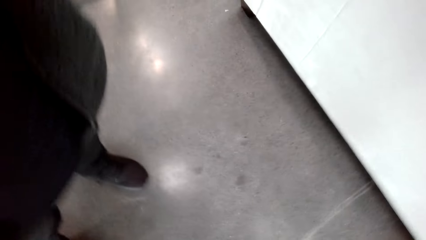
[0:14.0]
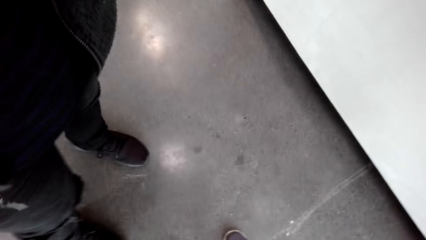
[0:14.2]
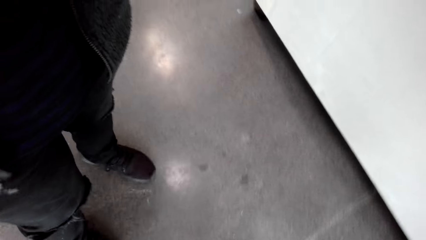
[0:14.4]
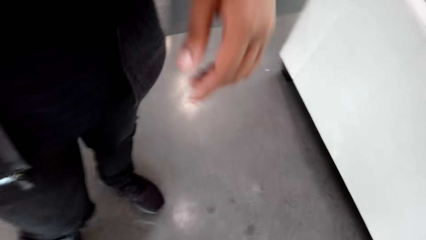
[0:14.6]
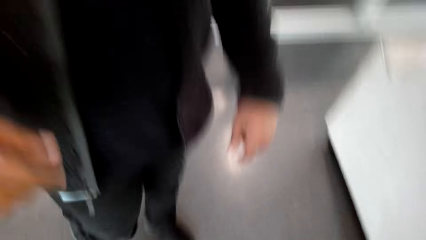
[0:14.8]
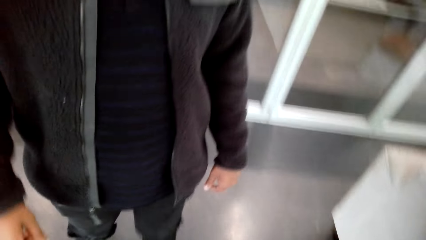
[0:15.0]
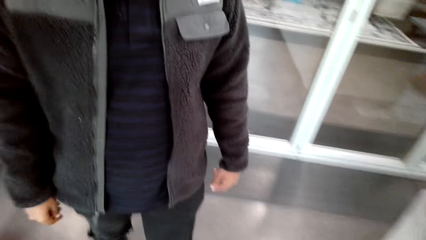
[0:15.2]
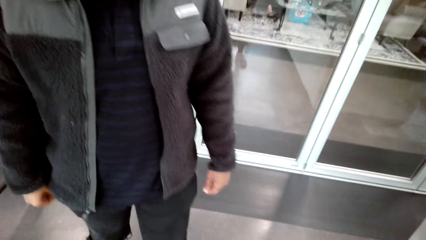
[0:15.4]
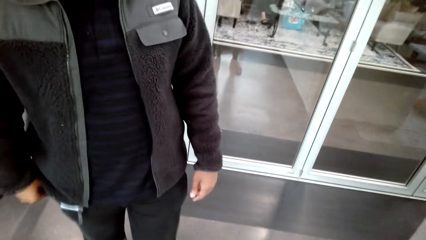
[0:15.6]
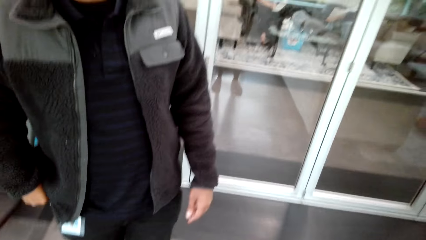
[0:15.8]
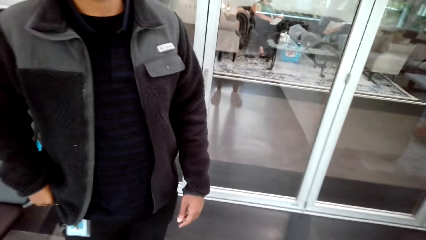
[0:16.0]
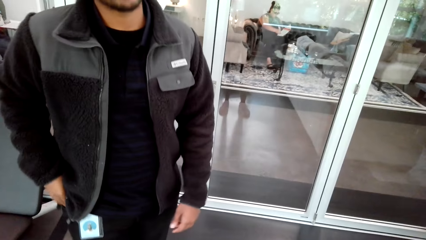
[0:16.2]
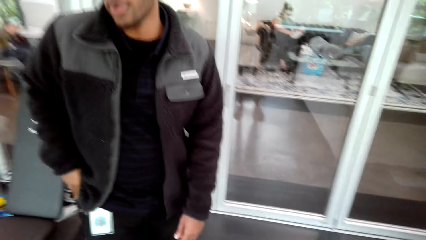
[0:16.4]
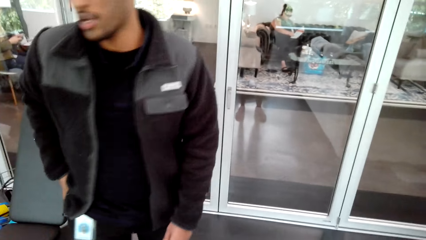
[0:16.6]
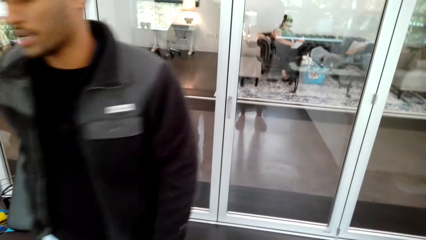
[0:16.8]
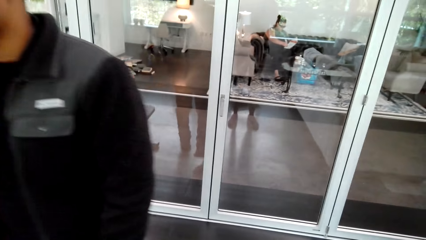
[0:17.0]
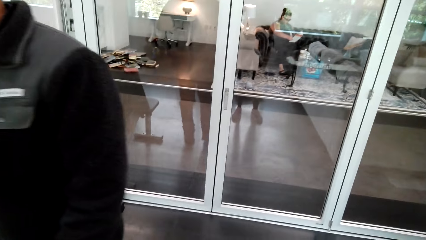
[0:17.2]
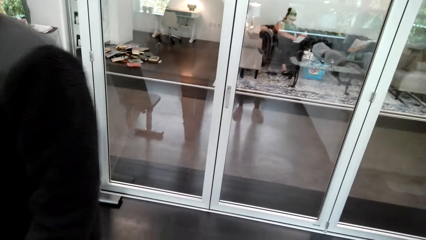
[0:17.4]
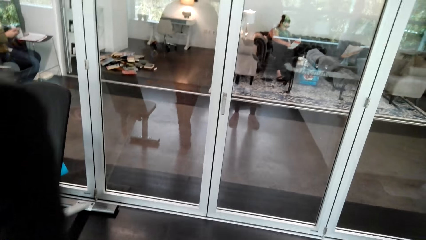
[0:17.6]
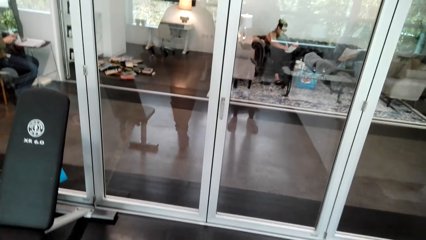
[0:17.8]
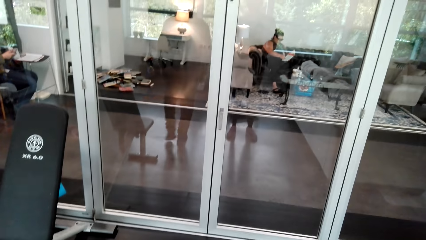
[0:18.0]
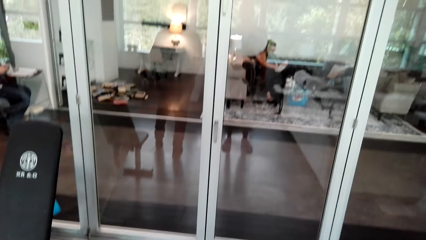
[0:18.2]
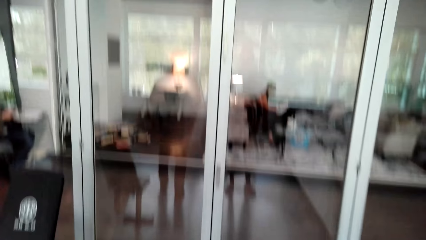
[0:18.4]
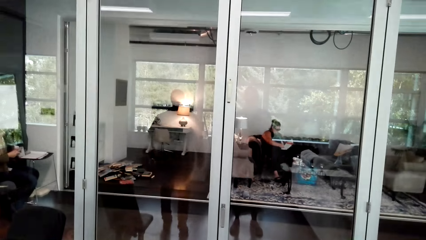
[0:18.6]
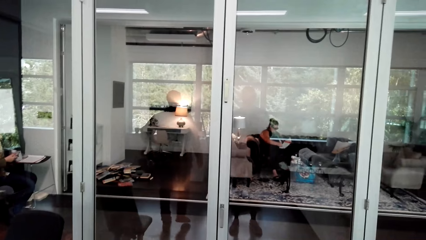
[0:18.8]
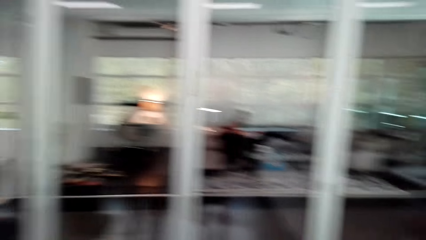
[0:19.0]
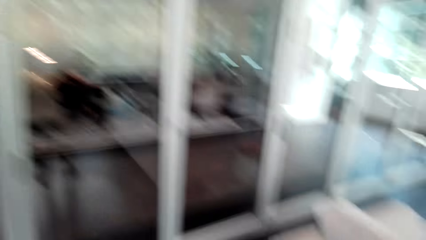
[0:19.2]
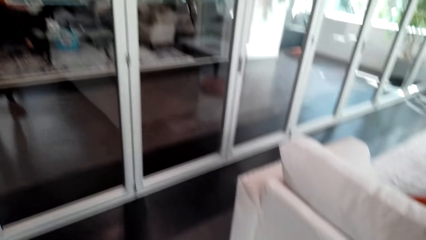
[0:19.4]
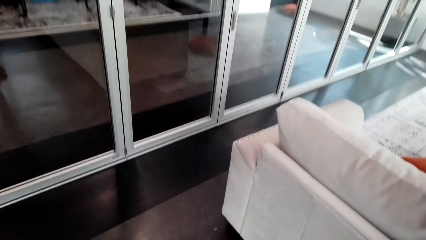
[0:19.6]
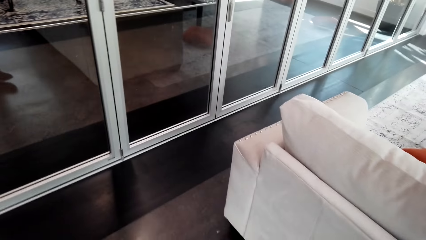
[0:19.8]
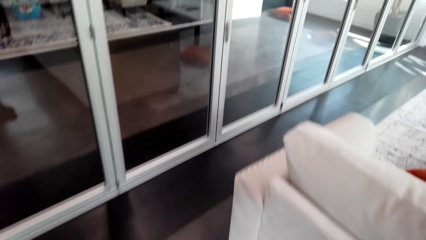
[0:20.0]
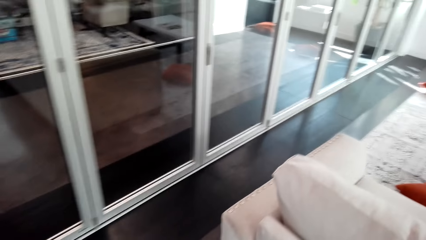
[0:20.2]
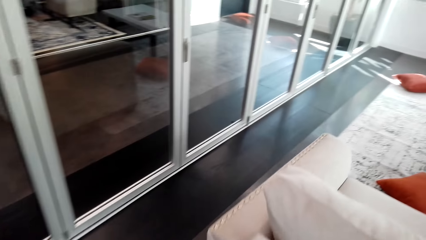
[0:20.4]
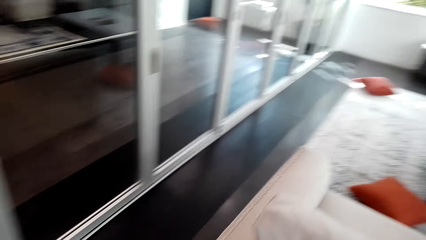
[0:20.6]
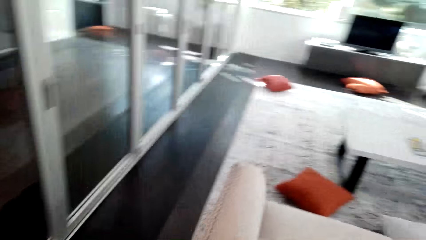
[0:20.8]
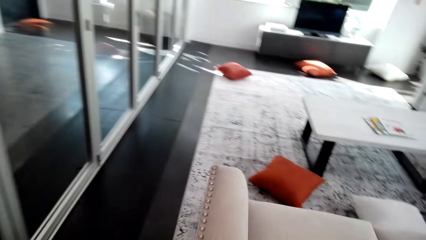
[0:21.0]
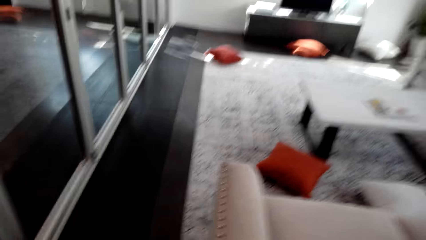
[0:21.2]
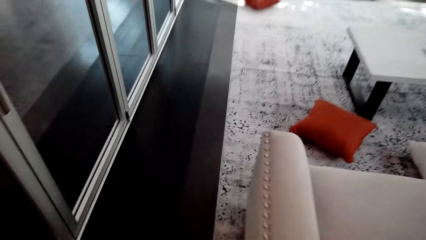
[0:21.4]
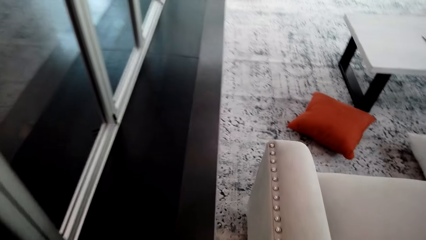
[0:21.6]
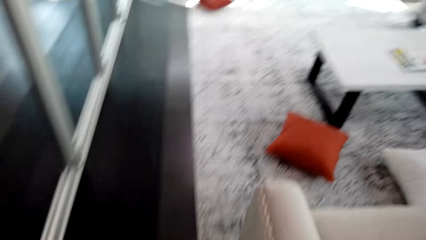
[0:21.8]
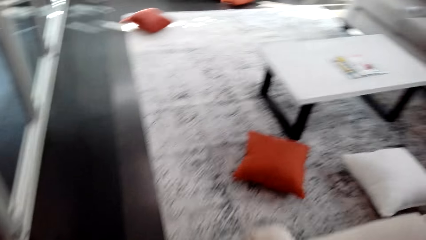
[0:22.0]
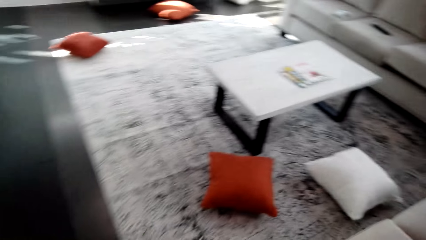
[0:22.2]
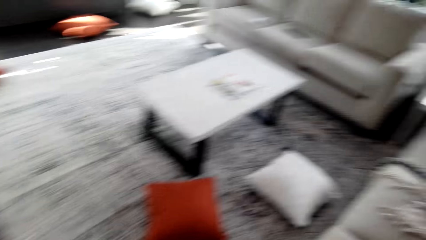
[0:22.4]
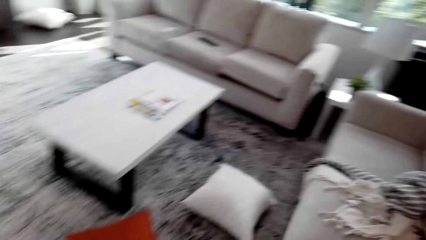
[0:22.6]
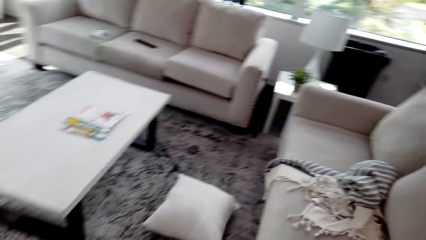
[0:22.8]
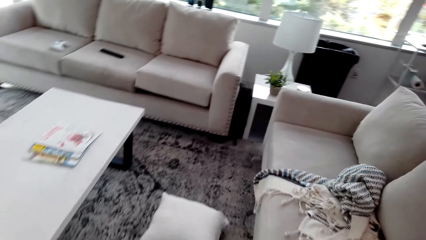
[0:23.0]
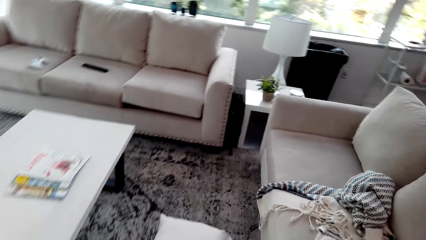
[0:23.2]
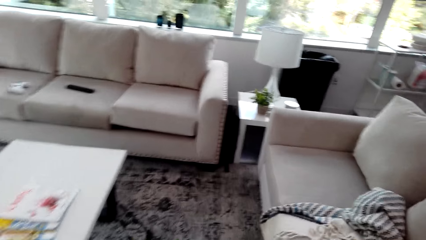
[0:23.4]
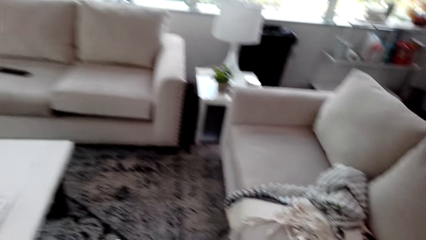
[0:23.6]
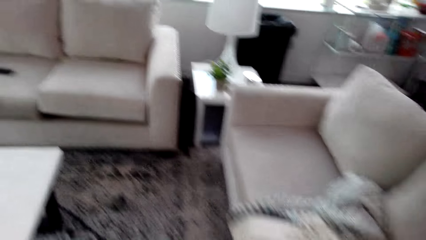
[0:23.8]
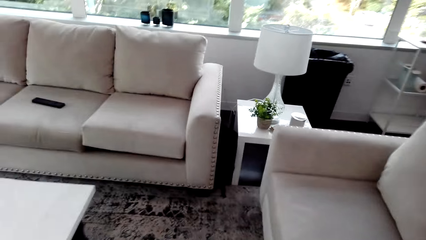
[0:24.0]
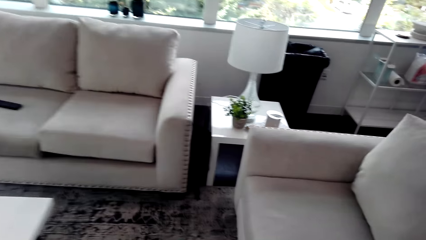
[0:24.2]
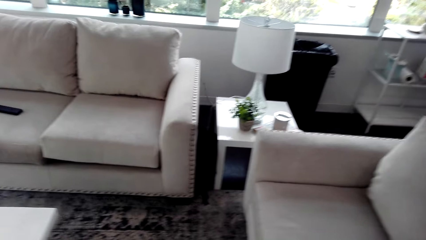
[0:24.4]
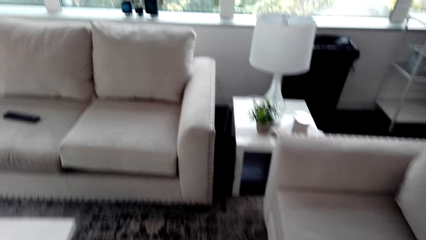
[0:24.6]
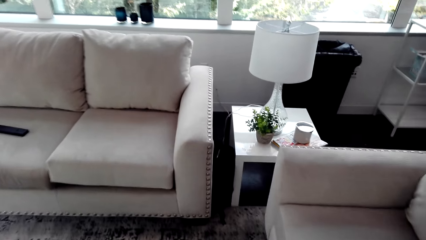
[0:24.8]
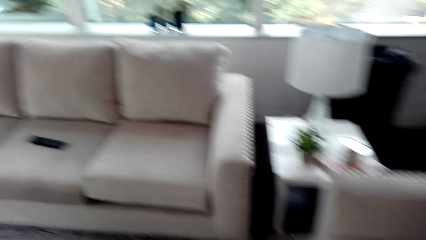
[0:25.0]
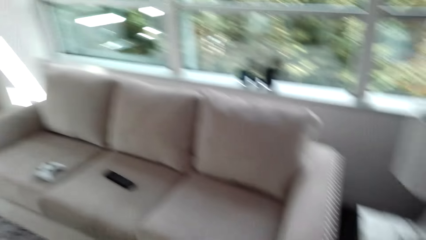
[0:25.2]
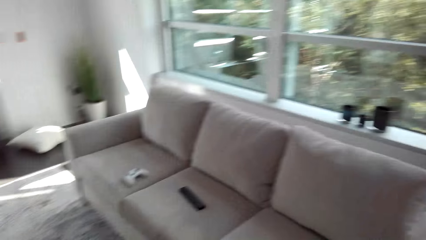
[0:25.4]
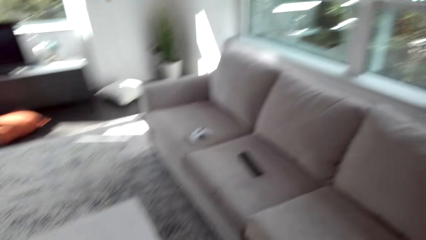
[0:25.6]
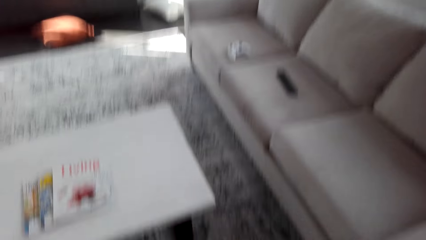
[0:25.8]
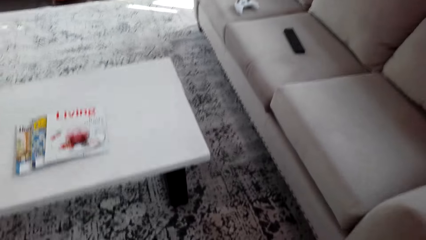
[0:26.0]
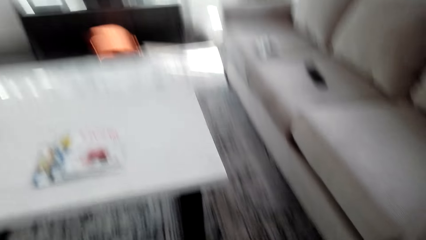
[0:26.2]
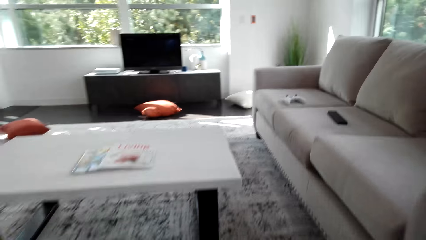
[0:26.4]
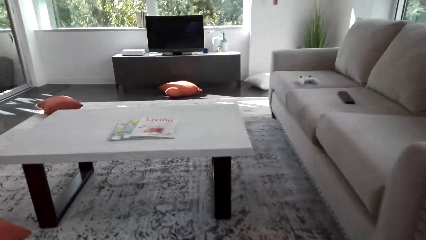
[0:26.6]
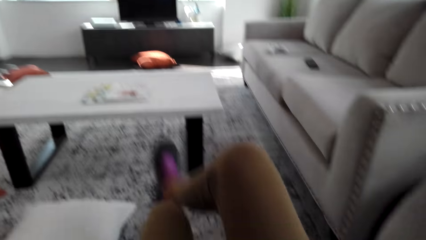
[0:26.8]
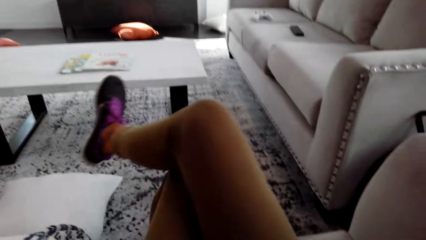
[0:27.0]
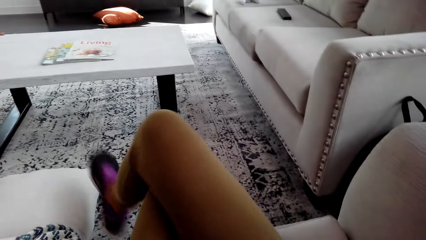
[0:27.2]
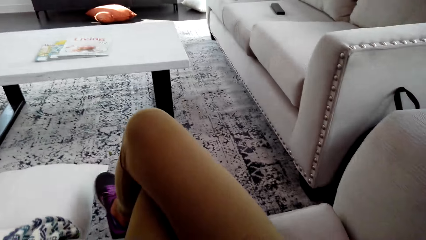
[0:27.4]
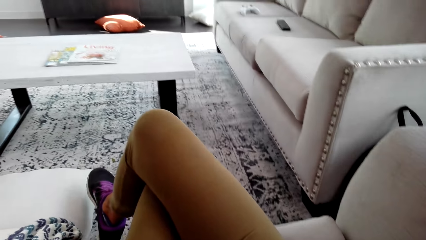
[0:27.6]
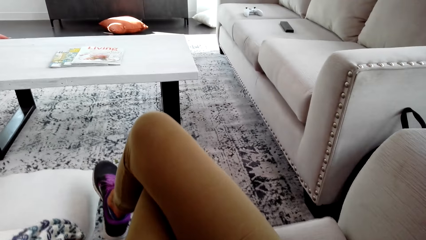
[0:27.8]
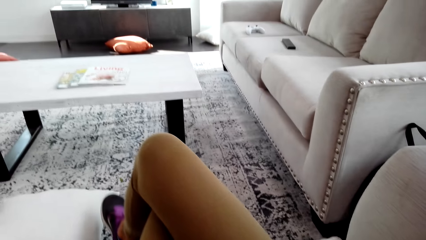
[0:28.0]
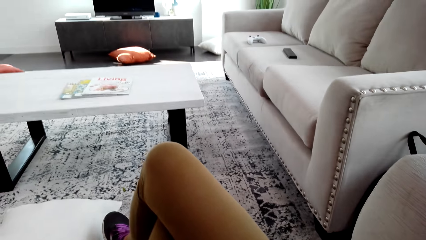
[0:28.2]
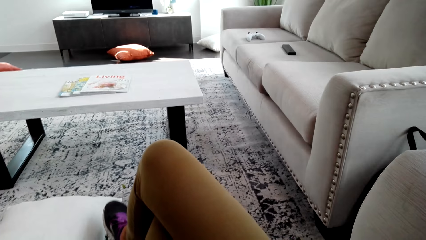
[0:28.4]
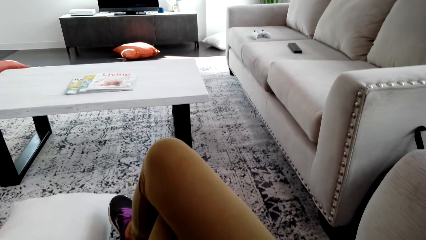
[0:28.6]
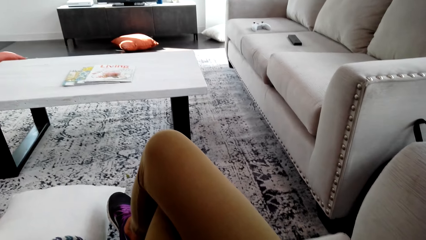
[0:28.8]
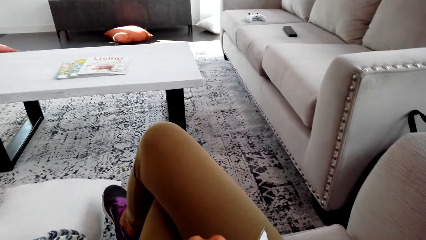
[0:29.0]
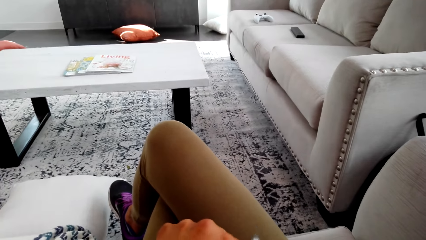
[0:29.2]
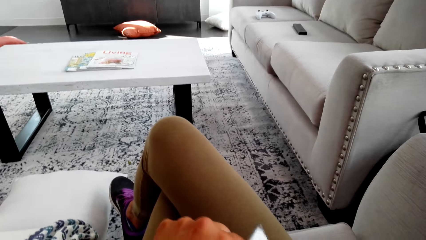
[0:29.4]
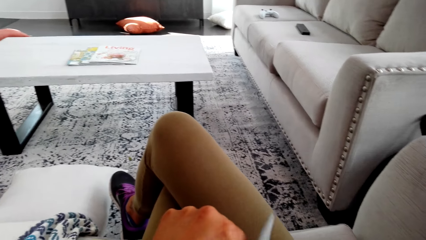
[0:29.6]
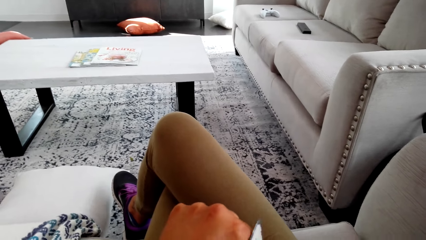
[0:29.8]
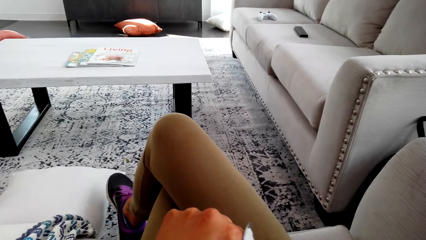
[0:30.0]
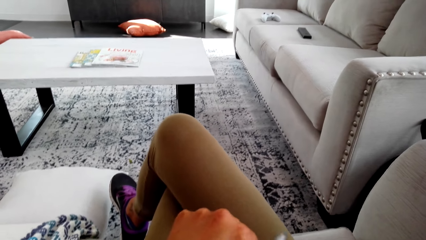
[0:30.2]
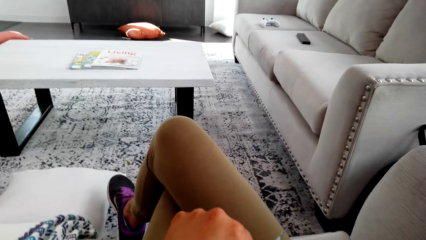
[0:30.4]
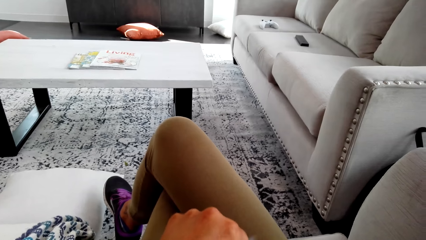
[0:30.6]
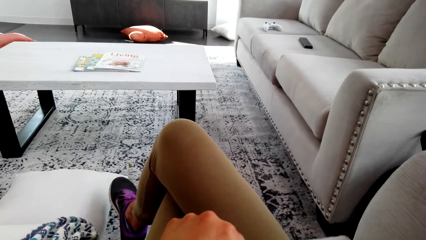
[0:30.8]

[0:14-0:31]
A man stands on the floor. The man walks on the floor. The camera wearer looks around. They walk on the floor. They sit on the sofa on the floor.
